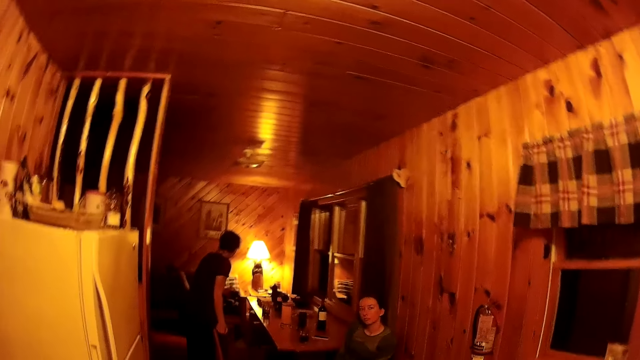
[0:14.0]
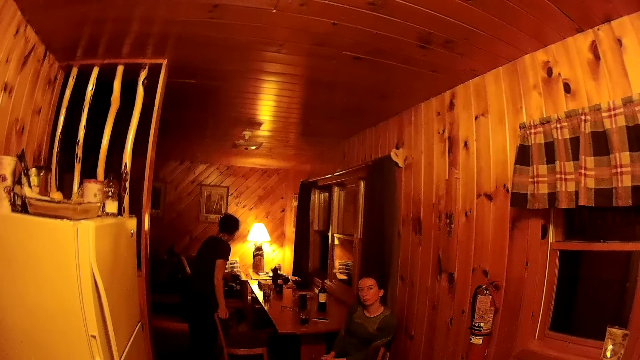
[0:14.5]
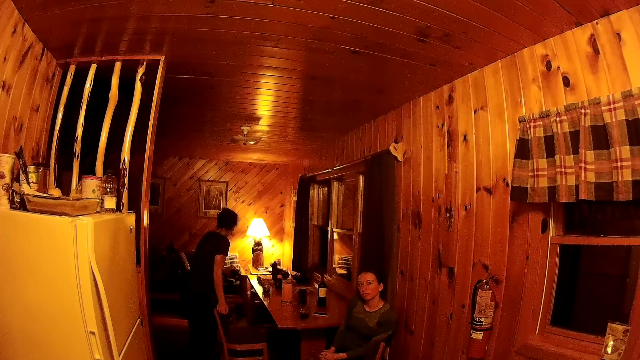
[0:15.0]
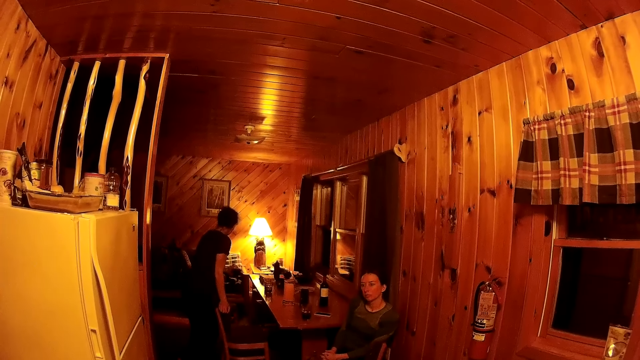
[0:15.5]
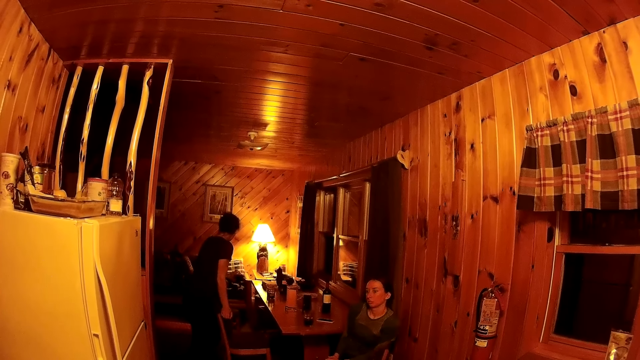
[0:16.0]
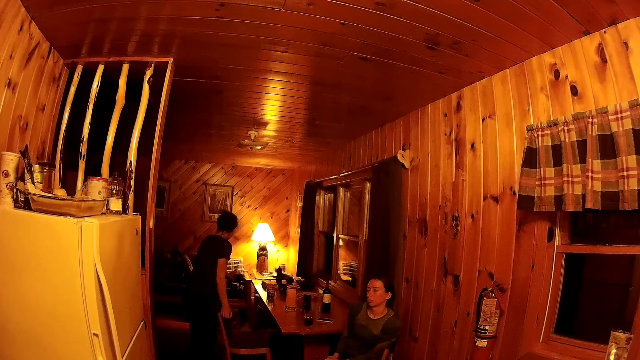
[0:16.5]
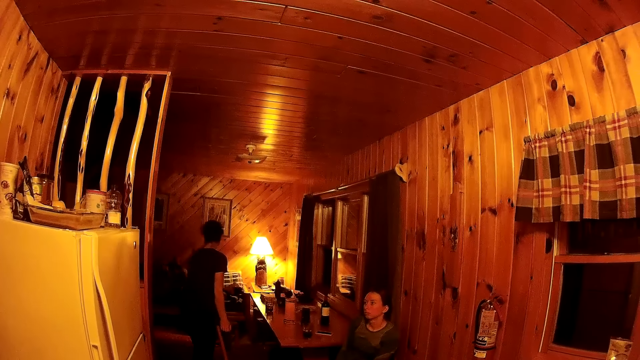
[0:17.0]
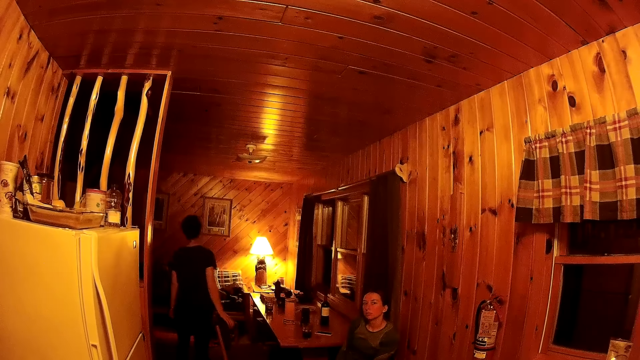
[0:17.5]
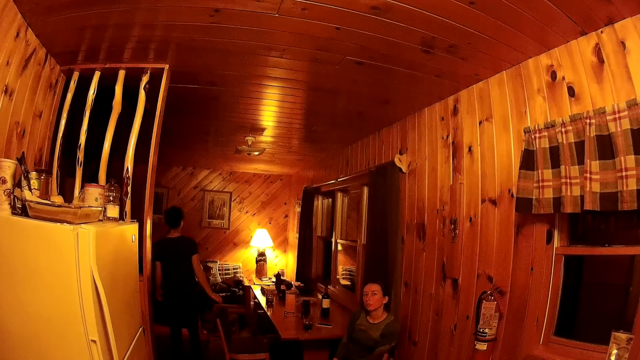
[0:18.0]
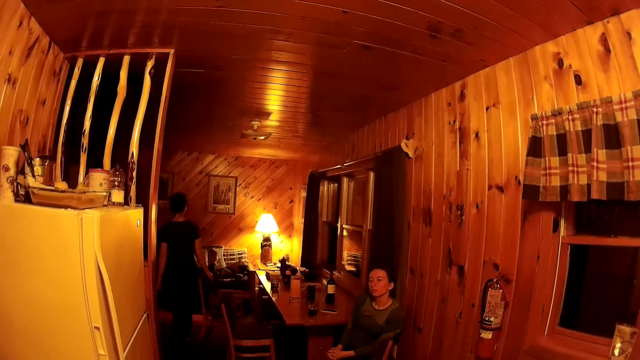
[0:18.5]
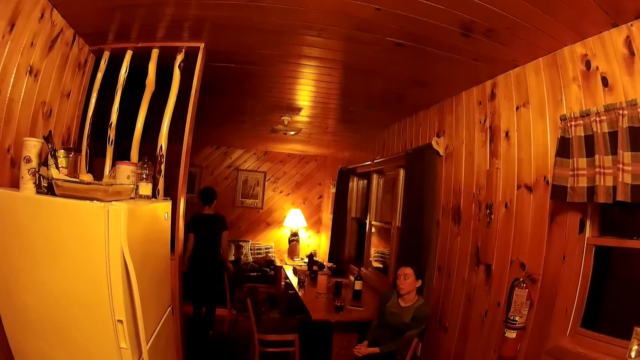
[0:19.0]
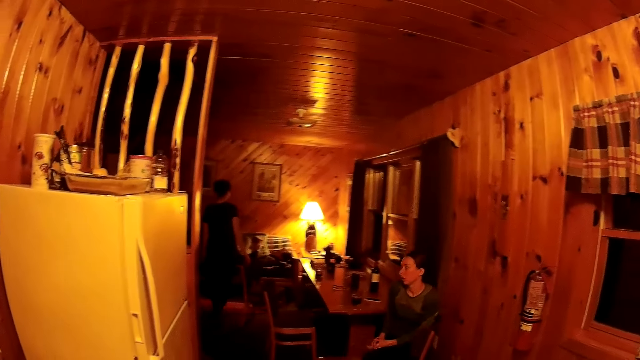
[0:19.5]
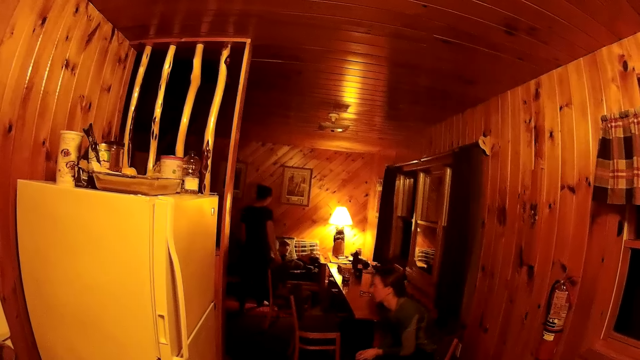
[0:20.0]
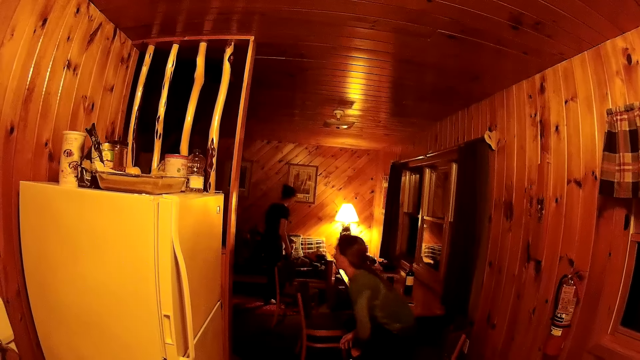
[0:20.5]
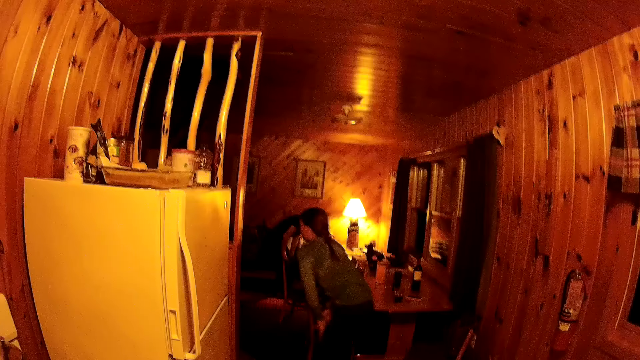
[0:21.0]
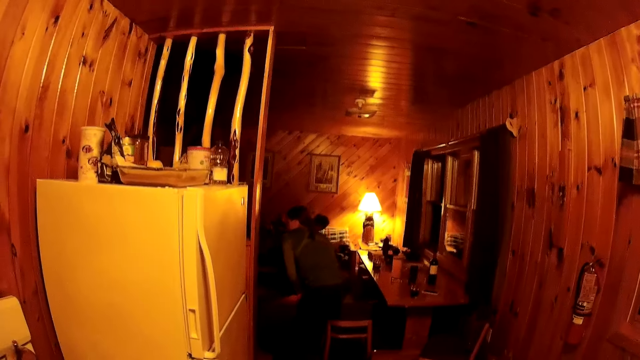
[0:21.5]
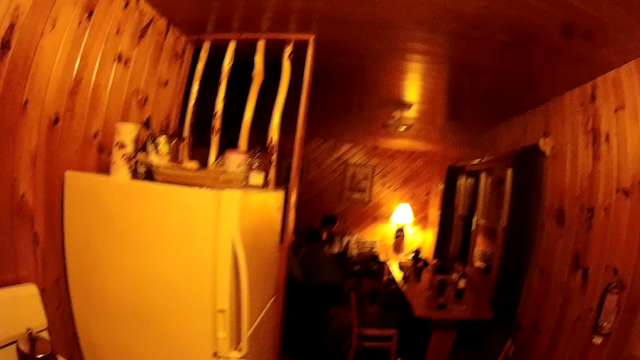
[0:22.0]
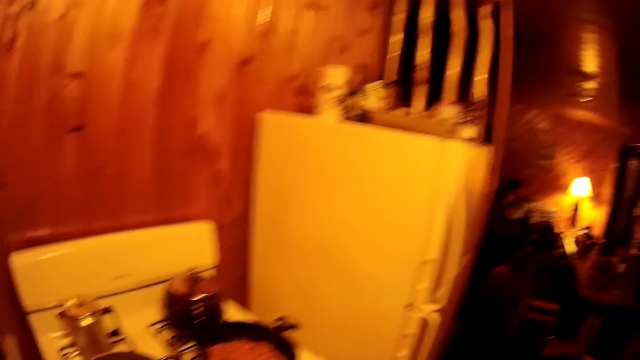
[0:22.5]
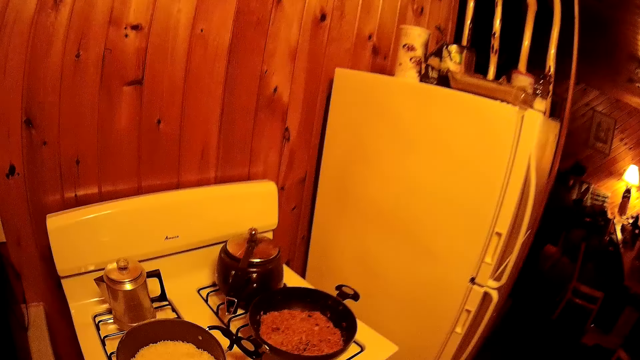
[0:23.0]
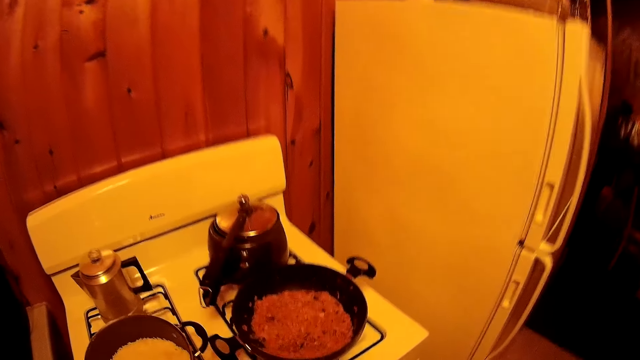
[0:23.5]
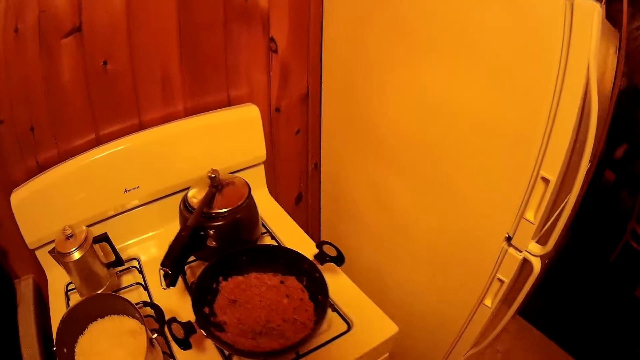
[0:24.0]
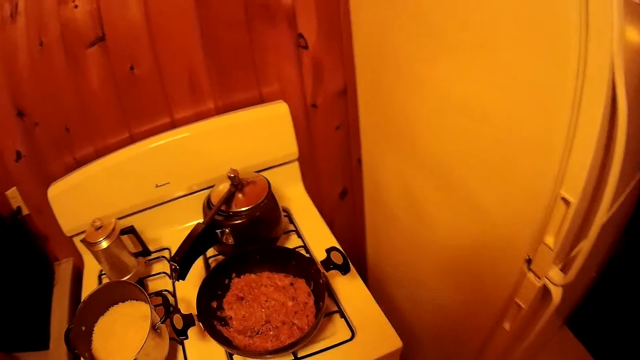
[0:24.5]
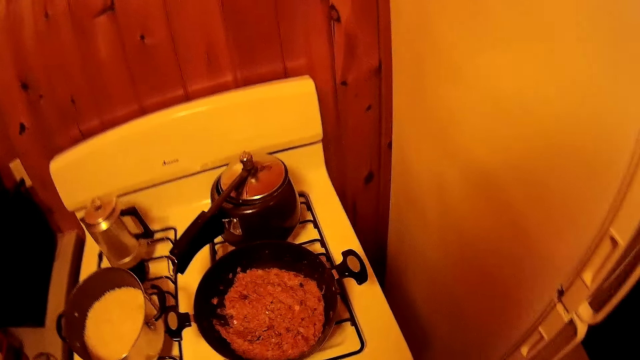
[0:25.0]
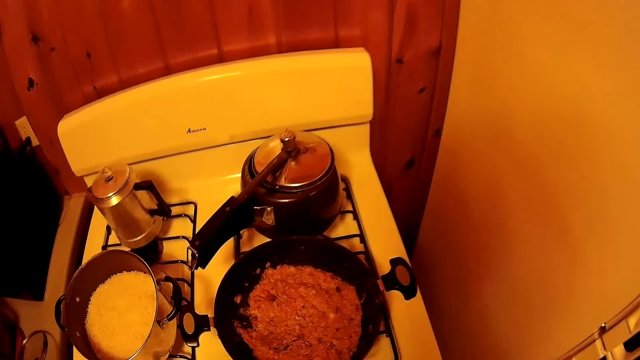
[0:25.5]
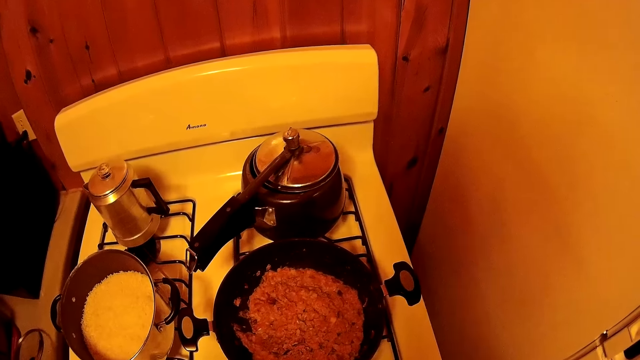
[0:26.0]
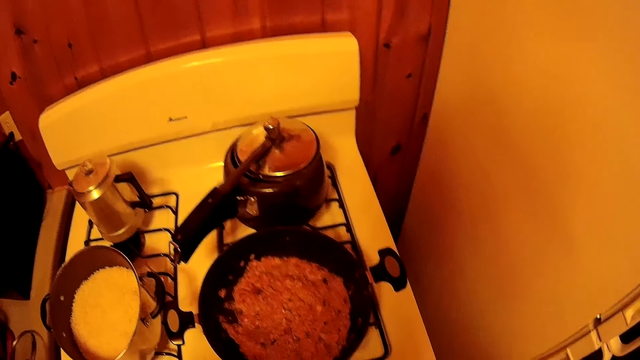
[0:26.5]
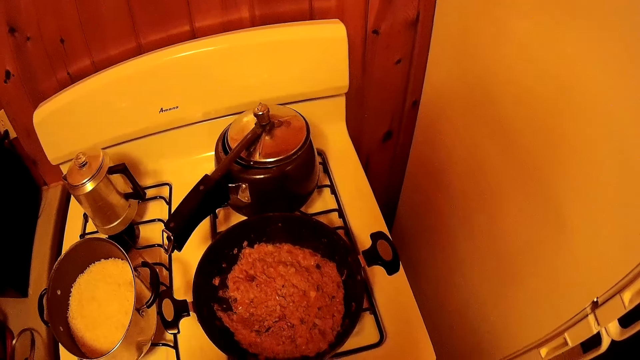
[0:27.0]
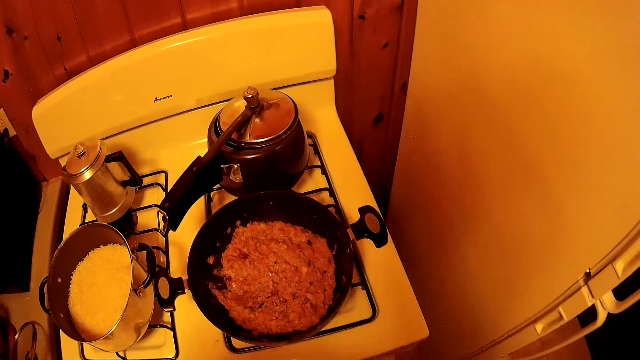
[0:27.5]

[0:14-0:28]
A person looks at the camera wearer. Another person walks to a third person. The second person walks in the room. The first person stands up. The second person sits down on the couch. The camera wearer looks at the food on the cooker.

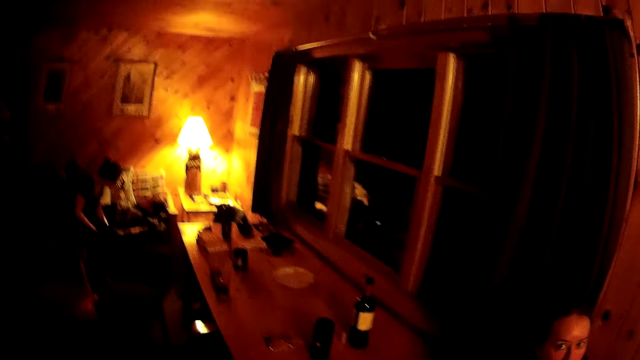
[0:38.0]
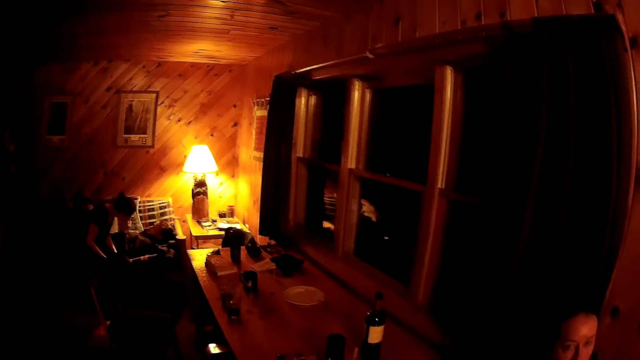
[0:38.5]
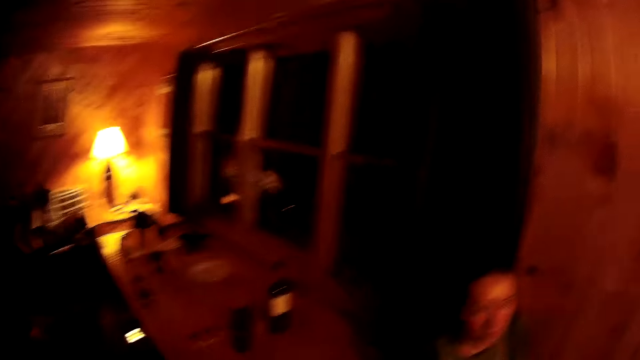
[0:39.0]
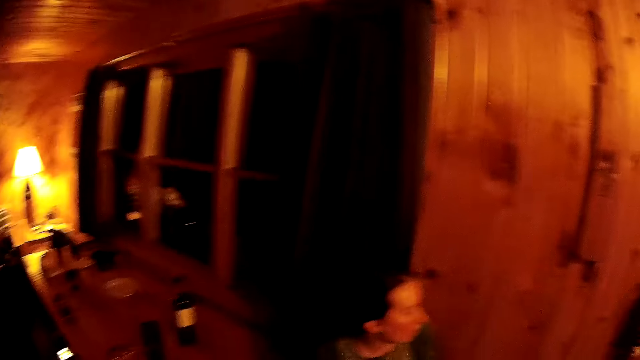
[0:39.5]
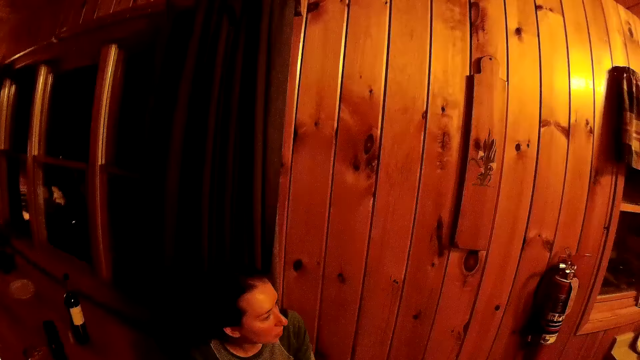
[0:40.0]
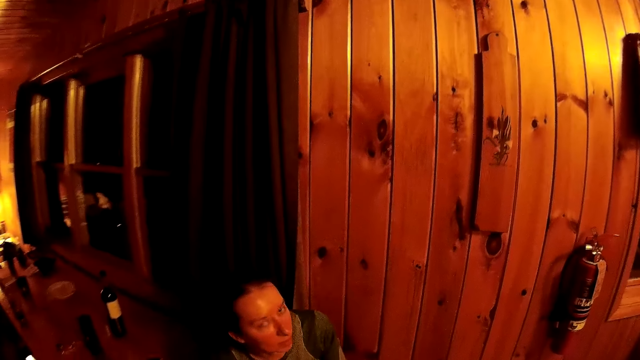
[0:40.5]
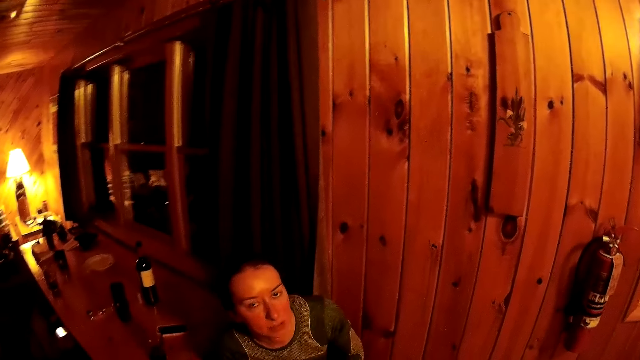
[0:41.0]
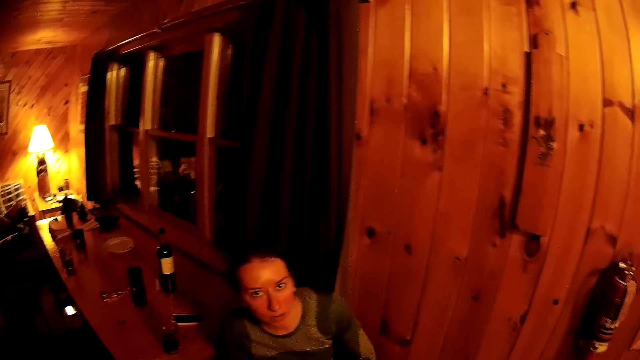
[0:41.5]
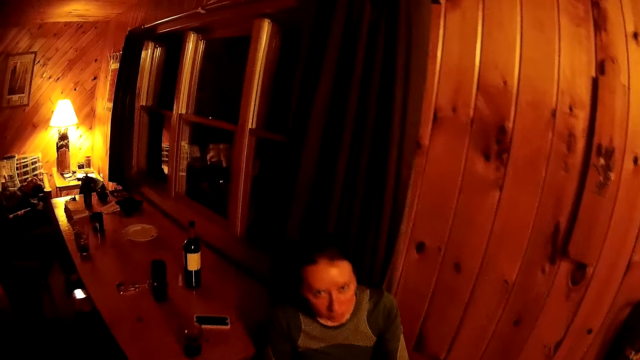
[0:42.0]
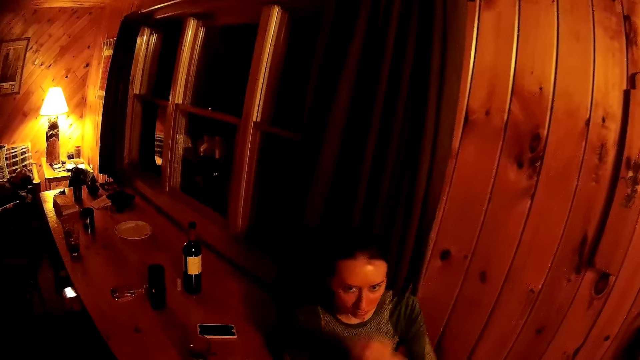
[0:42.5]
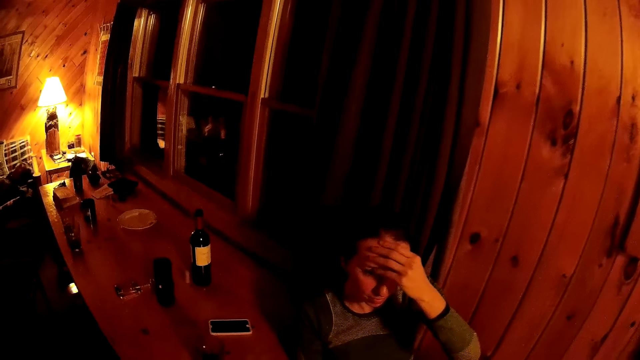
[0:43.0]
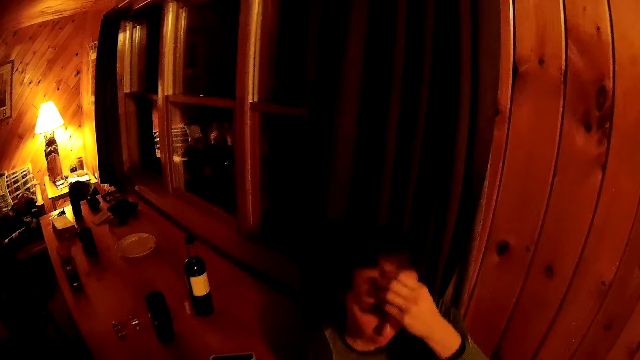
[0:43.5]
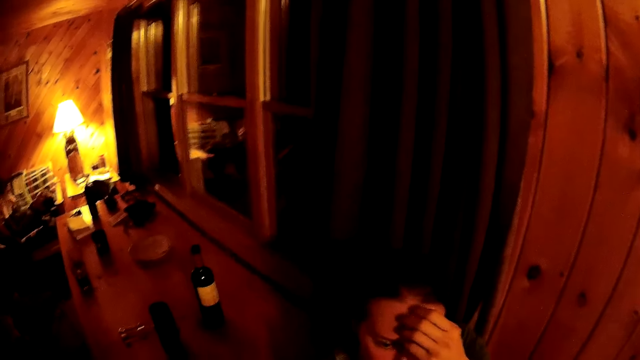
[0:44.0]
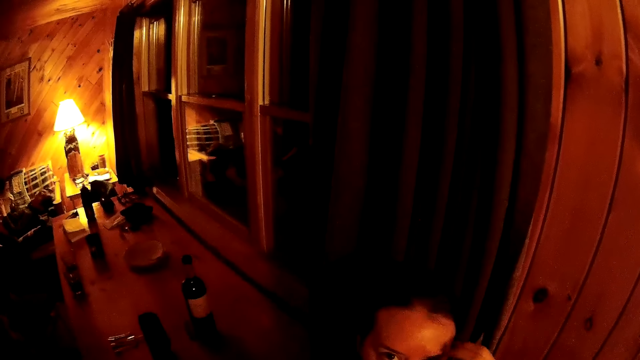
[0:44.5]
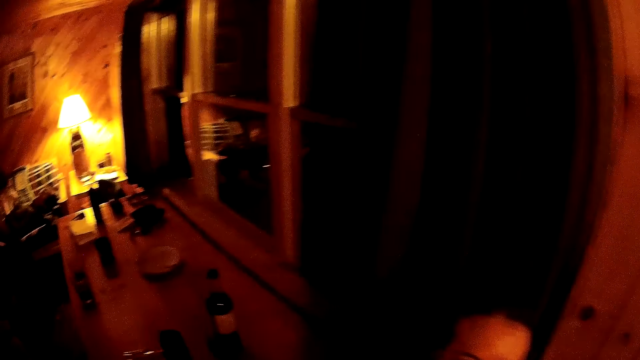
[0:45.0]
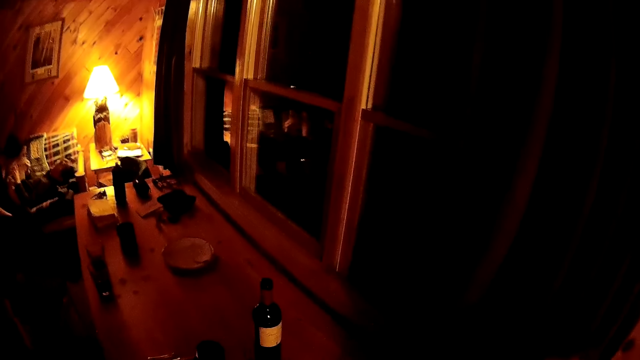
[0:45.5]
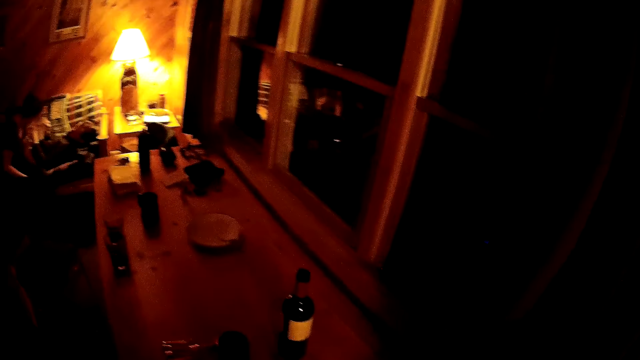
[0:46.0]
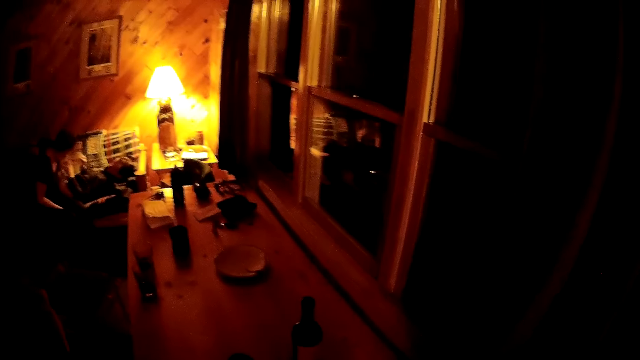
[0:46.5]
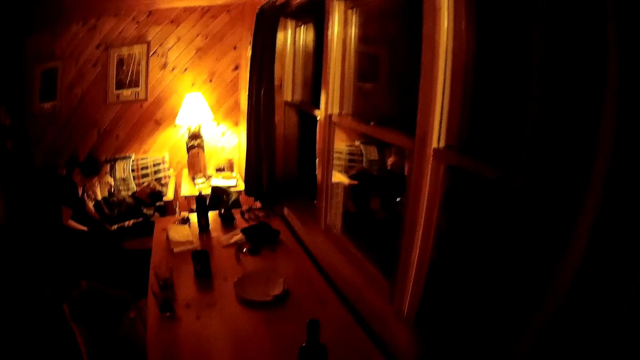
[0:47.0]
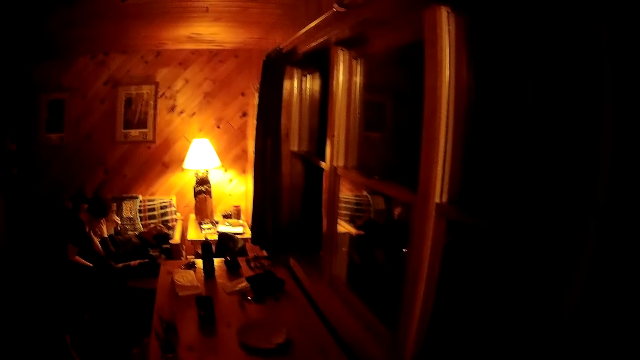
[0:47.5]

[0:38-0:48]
A person scratches the head. The camera wearer walks around the house.
